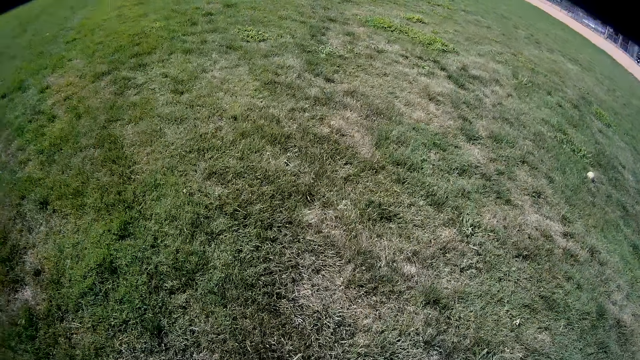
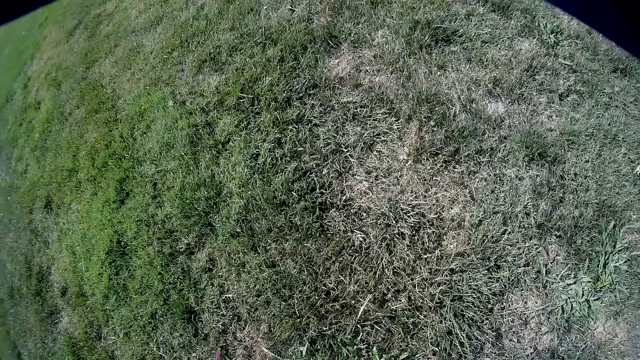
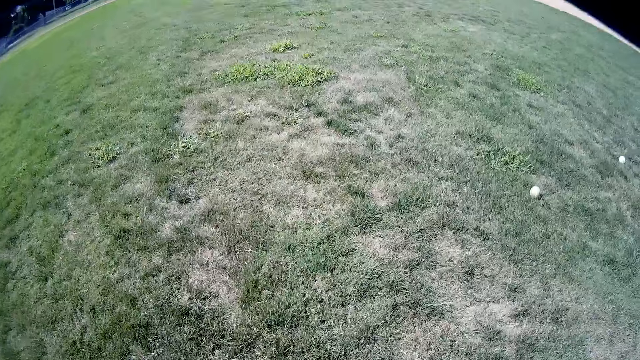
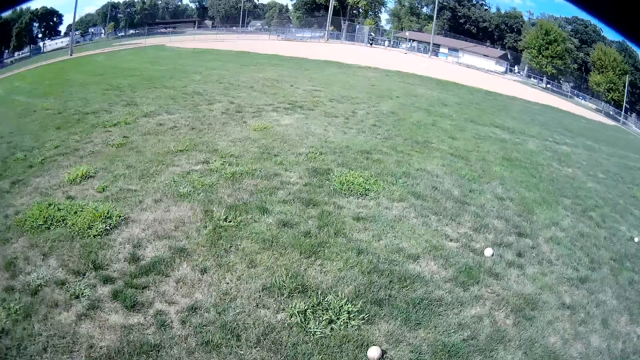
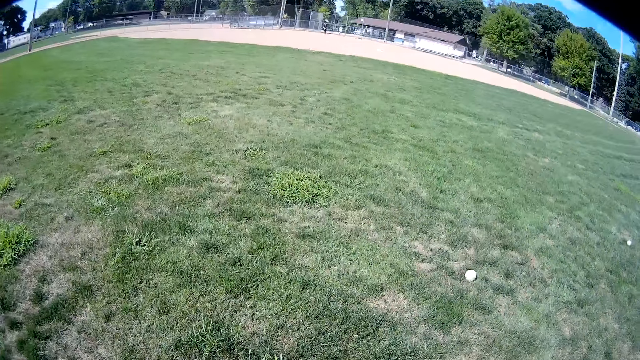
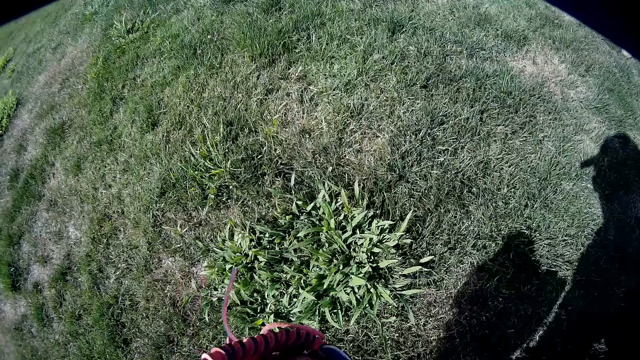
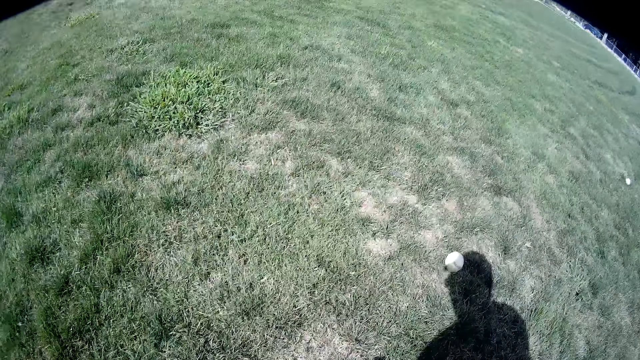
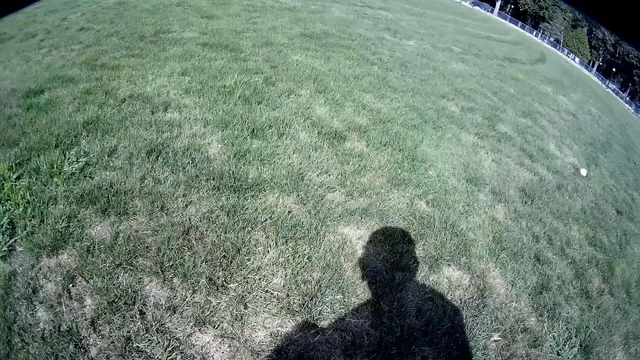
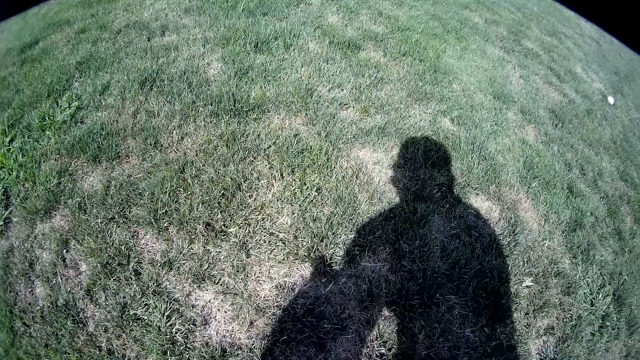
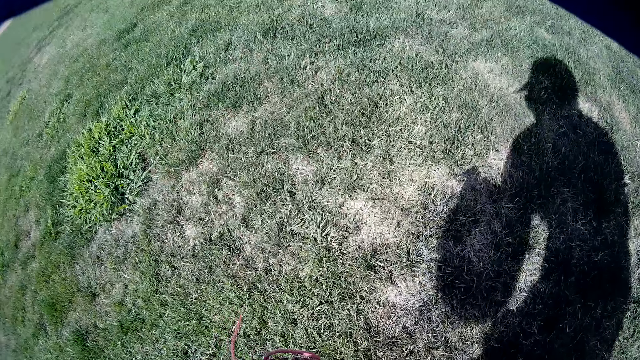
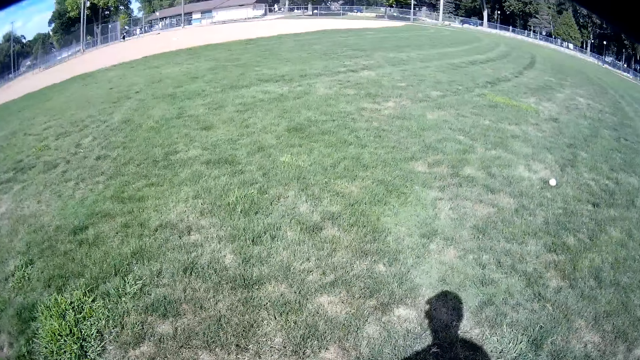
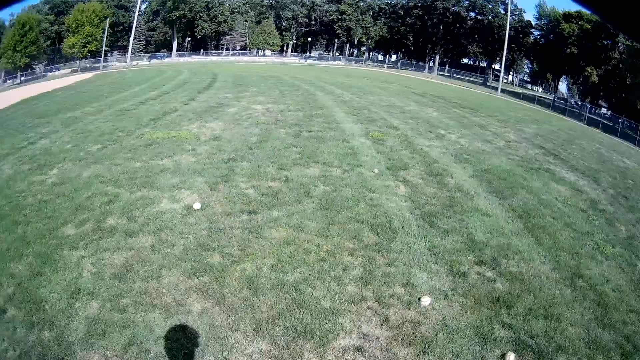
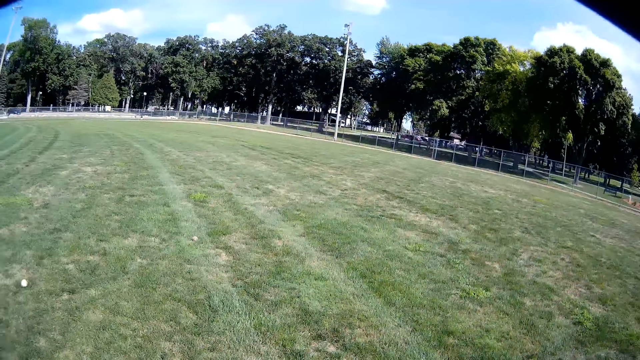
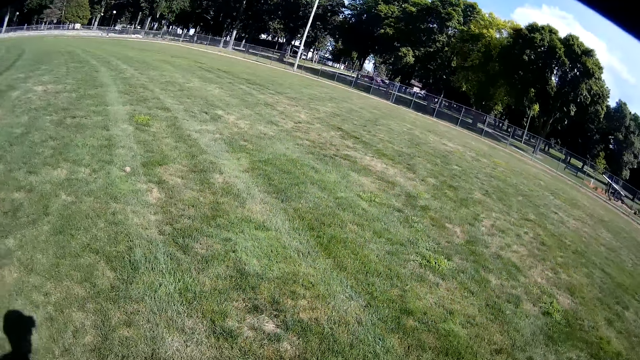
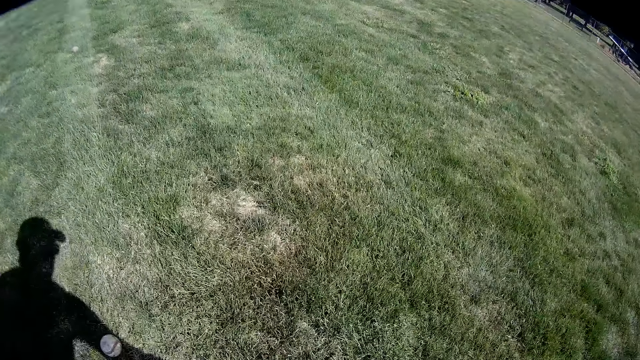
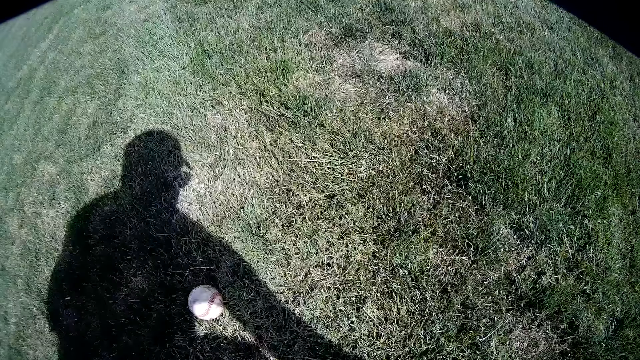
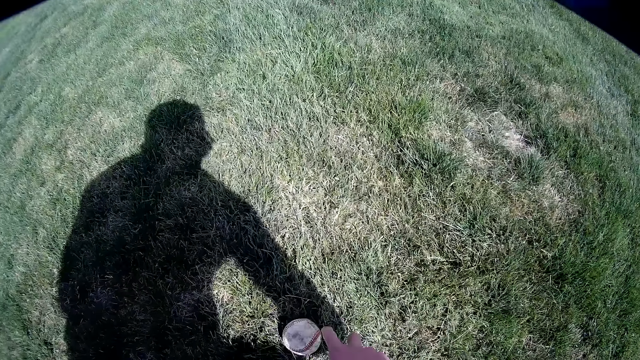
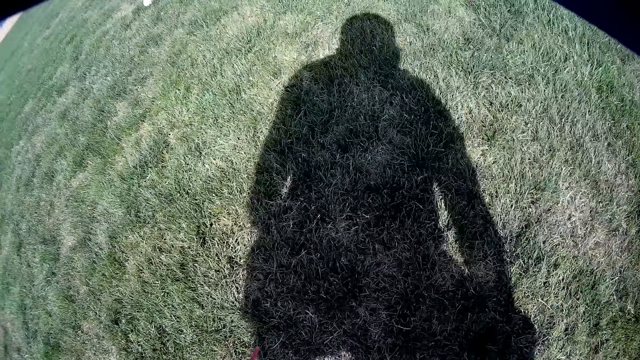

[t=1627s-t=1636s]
The camera wearer picks up the baseballs from the ground.

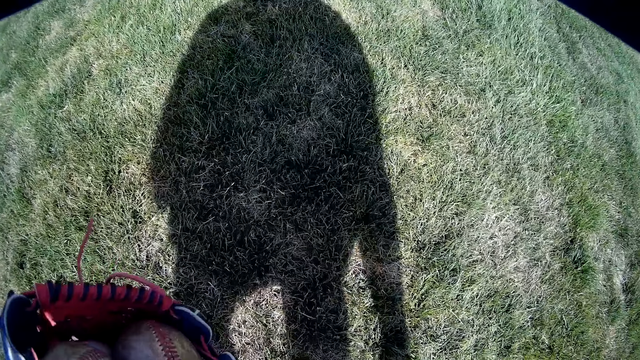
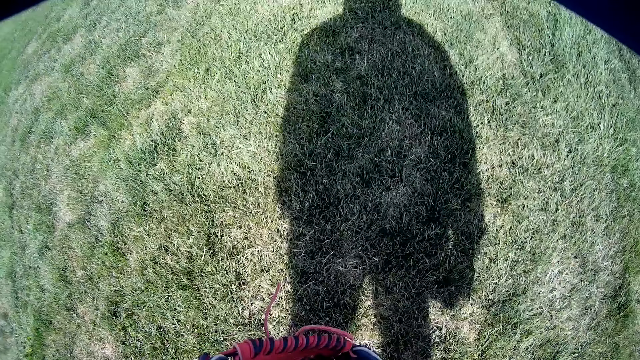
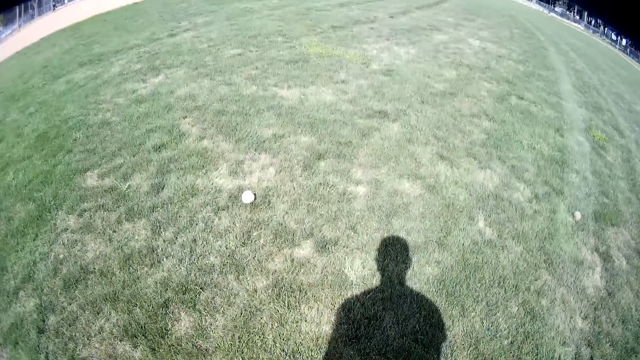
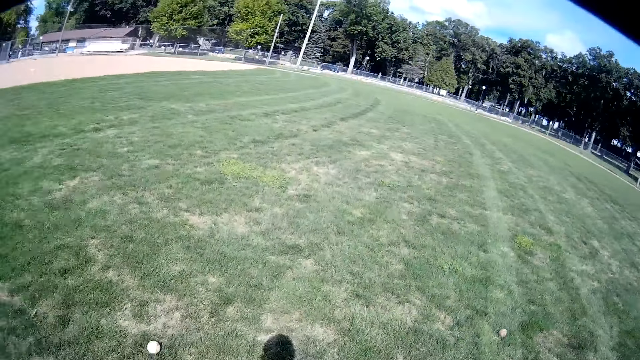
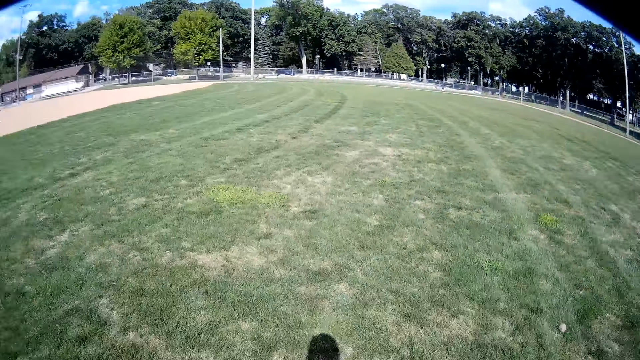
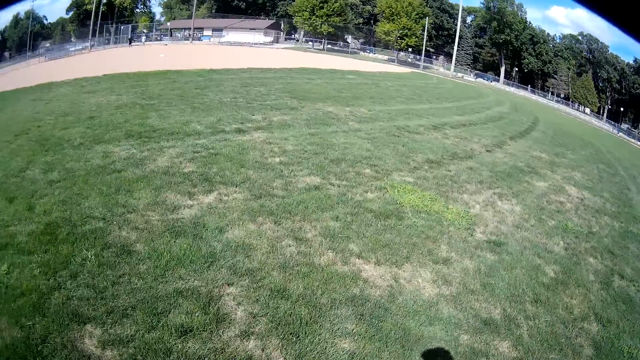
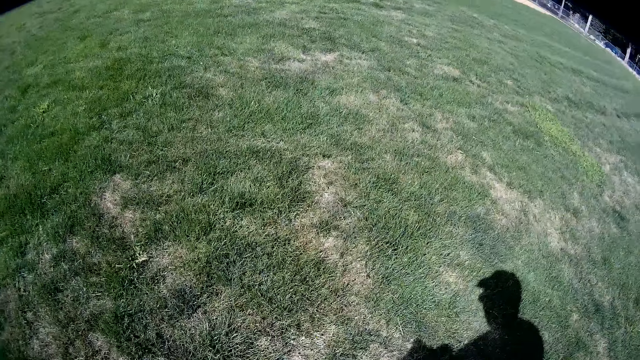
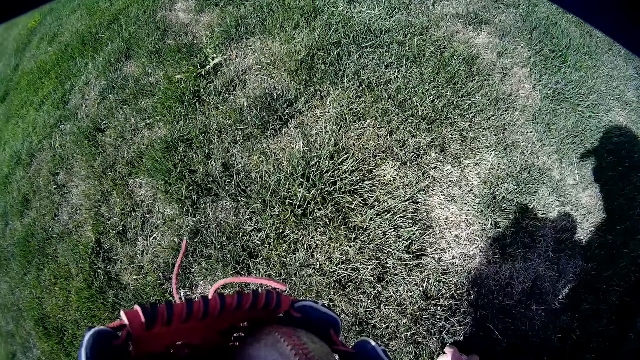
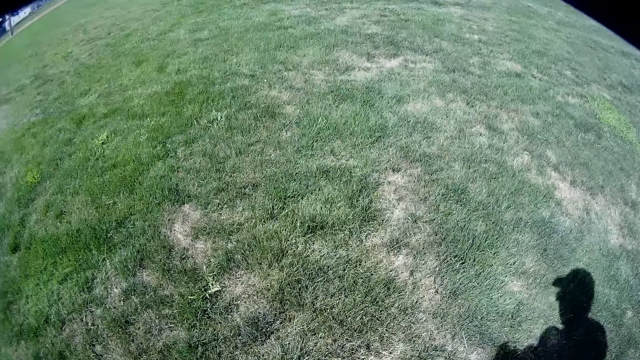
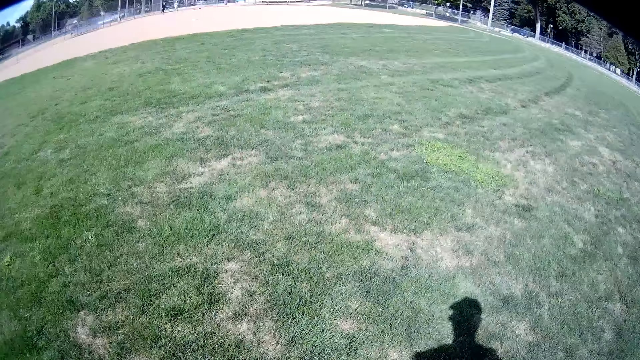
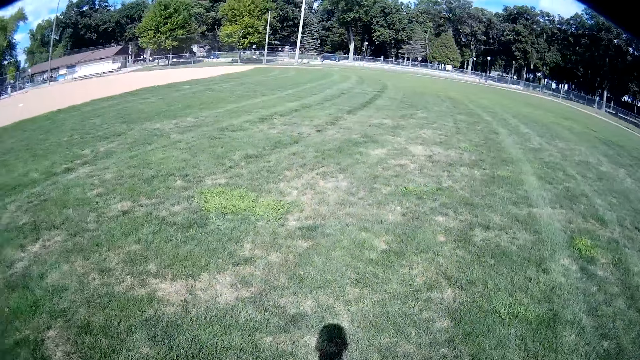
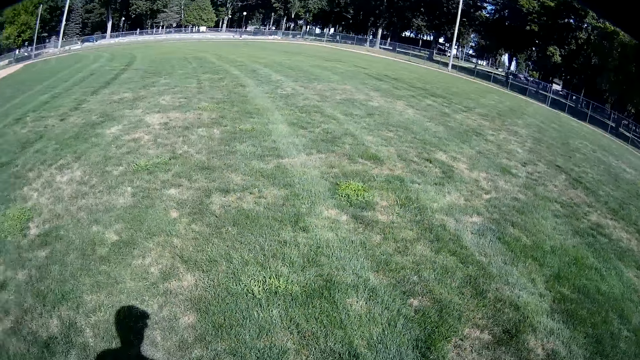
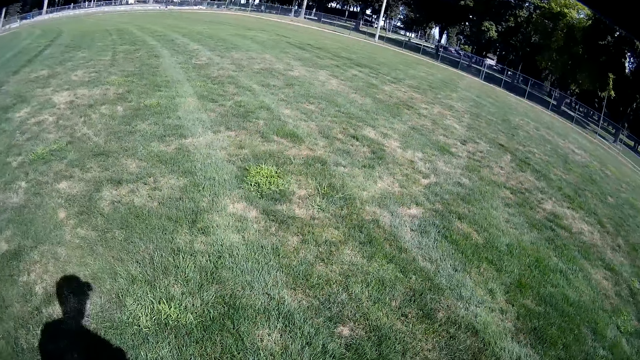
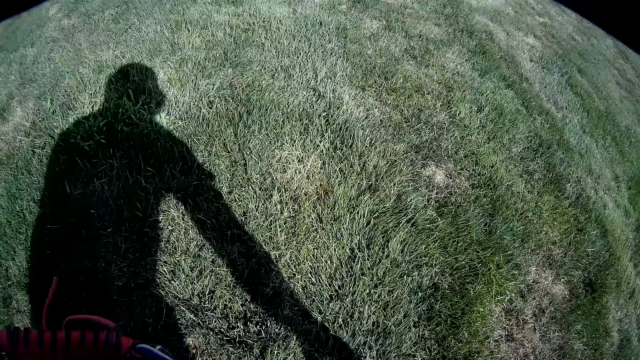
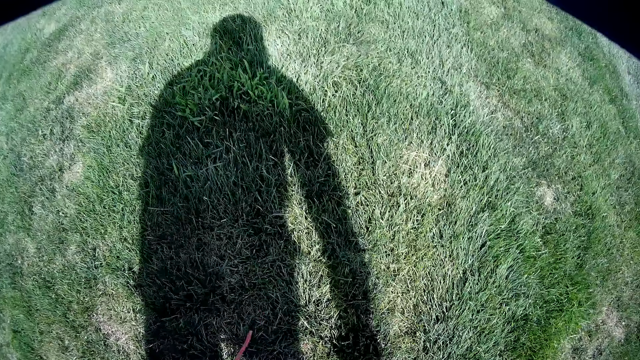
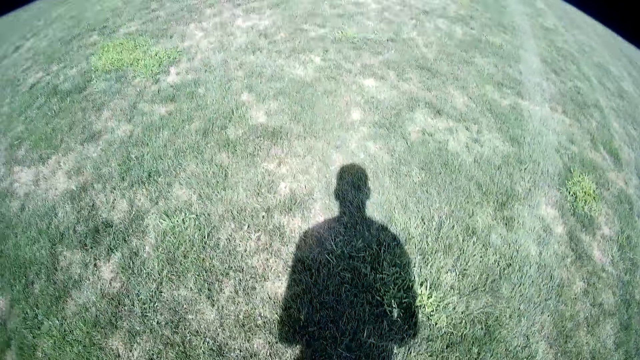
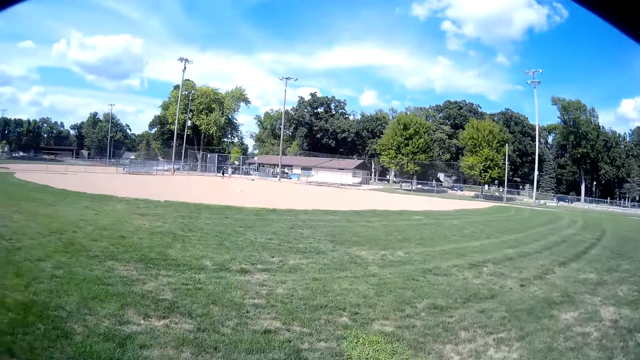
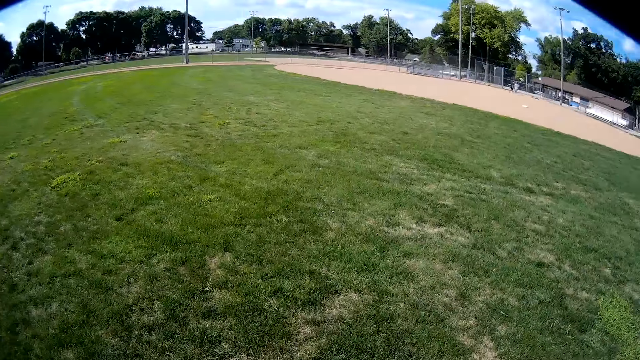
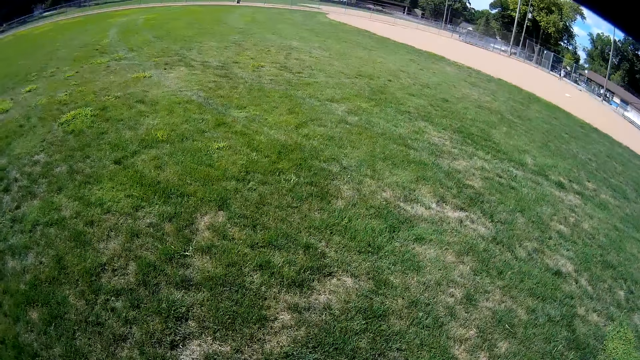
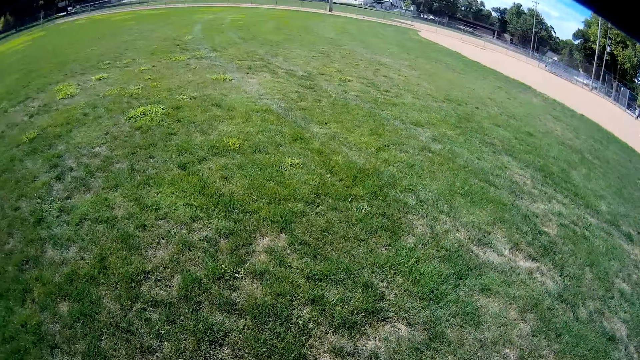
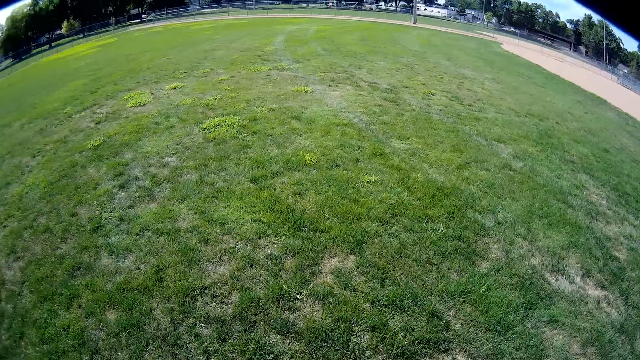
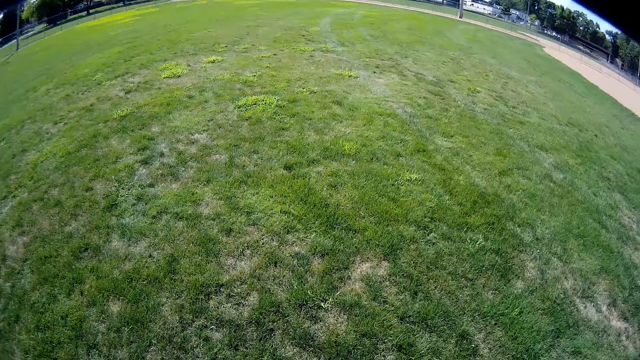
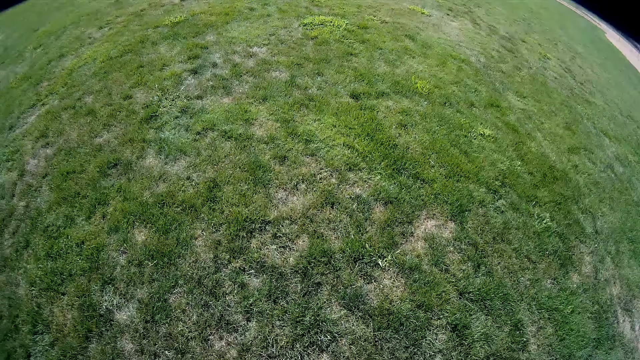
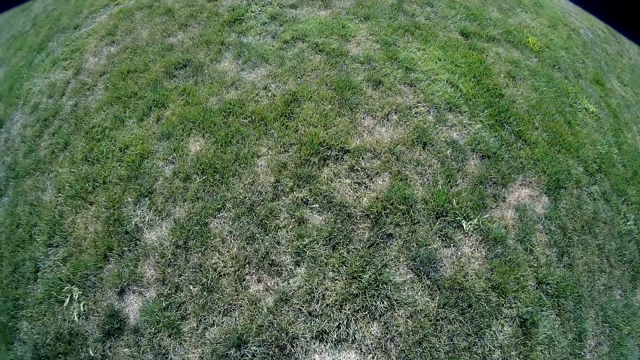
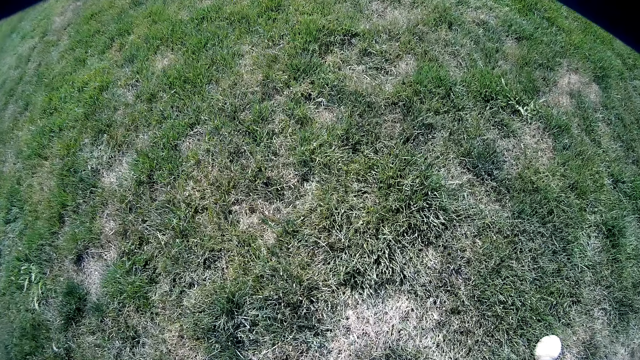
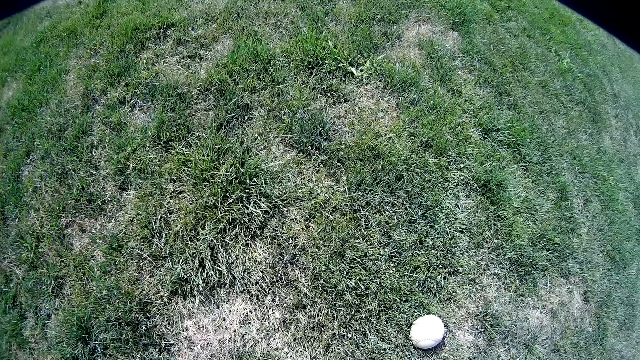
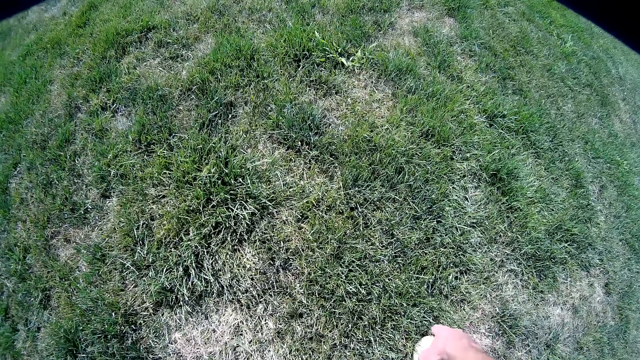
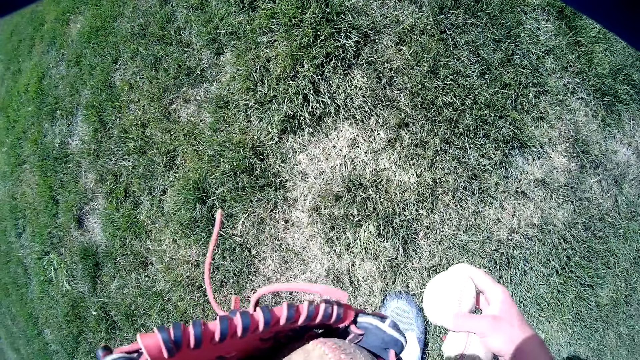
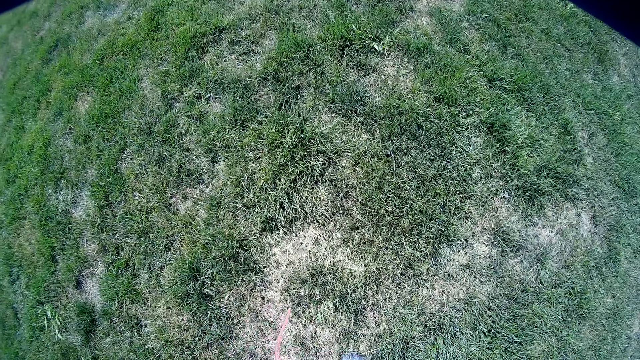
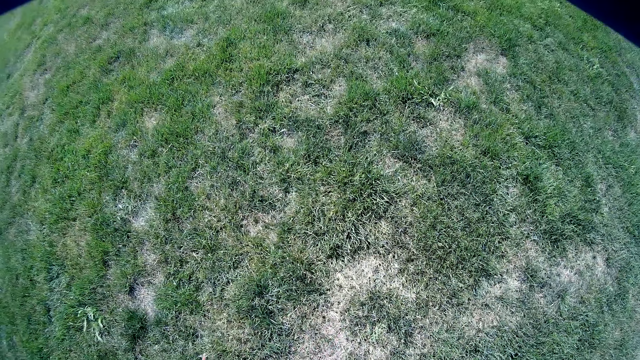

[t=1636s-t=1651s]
The camera wearer picks up another ball. They walk in the pitch. They pick up another ball from the ground. They bend to the ground. They walk in the pitch. They pick up another ball from the ground. They bend to the ground. They walk in the pitch. They pick up another ball from the ground. They put the ball in the basket.
